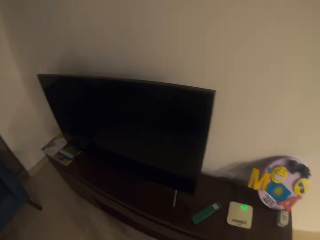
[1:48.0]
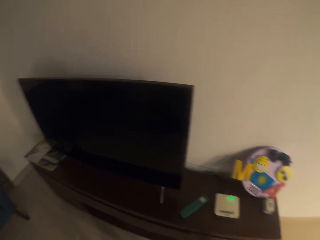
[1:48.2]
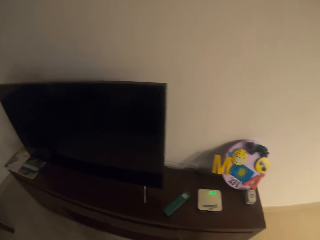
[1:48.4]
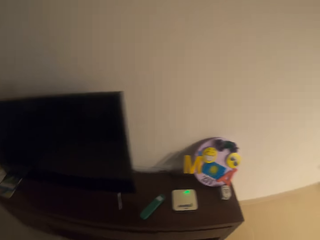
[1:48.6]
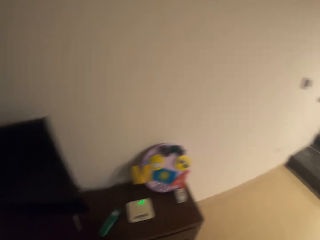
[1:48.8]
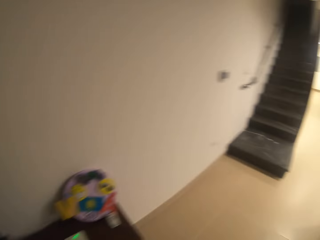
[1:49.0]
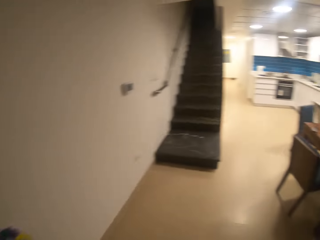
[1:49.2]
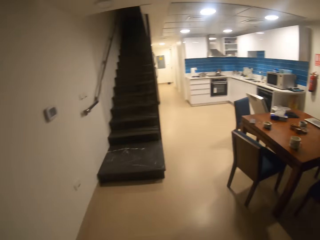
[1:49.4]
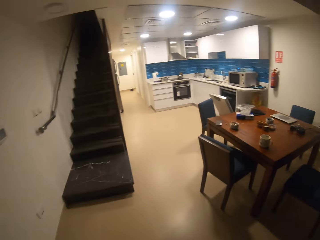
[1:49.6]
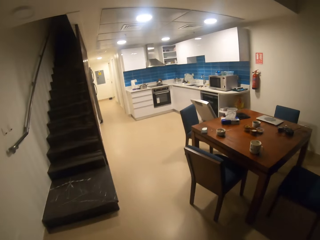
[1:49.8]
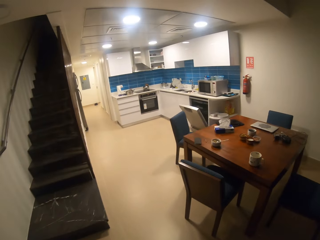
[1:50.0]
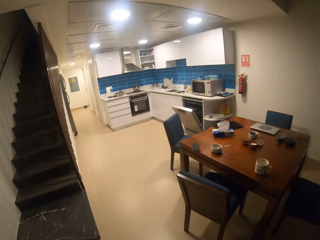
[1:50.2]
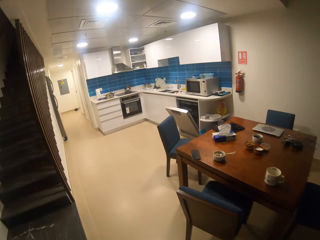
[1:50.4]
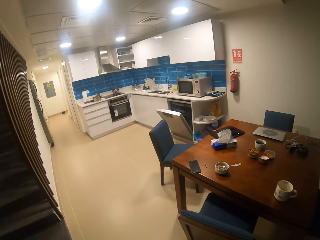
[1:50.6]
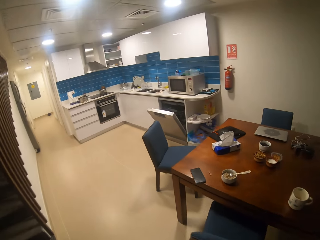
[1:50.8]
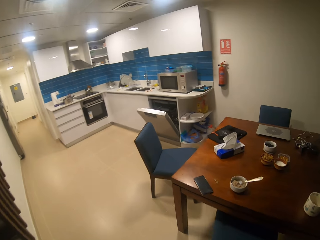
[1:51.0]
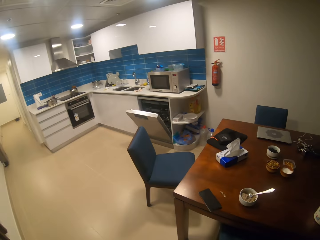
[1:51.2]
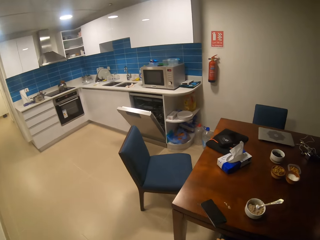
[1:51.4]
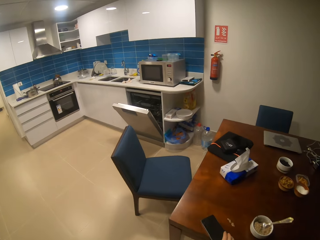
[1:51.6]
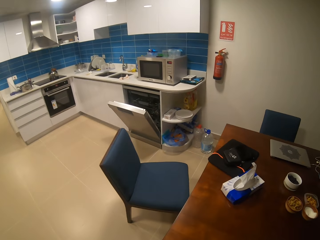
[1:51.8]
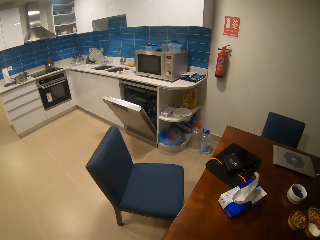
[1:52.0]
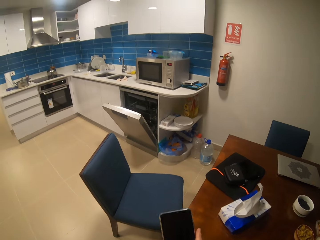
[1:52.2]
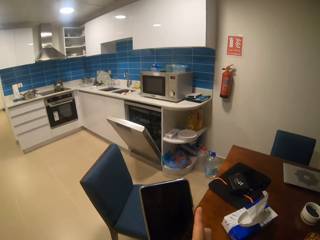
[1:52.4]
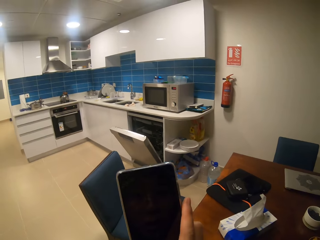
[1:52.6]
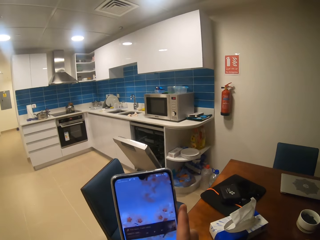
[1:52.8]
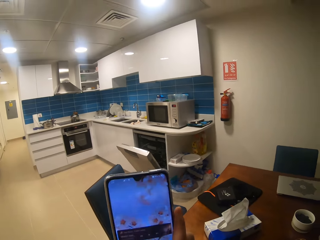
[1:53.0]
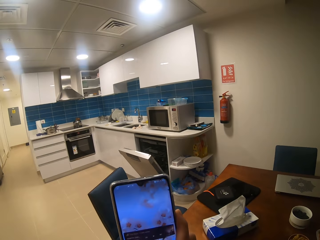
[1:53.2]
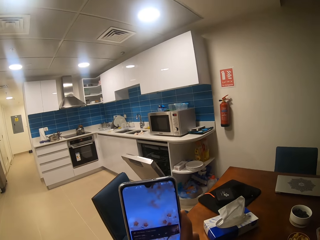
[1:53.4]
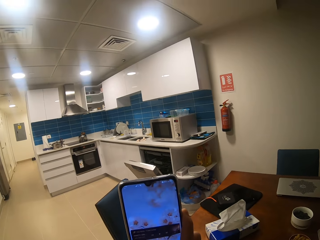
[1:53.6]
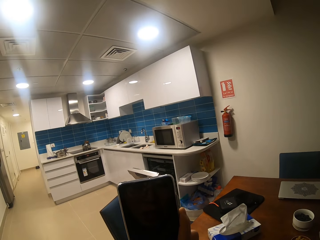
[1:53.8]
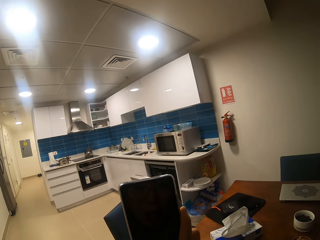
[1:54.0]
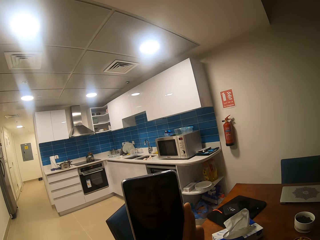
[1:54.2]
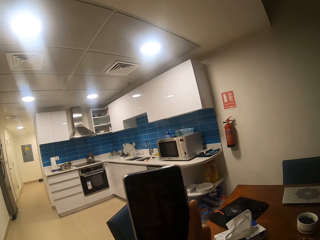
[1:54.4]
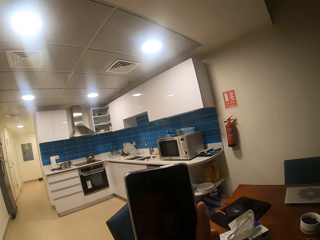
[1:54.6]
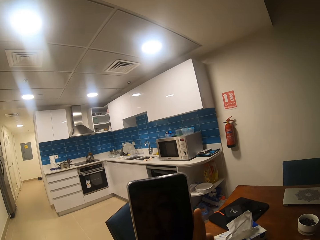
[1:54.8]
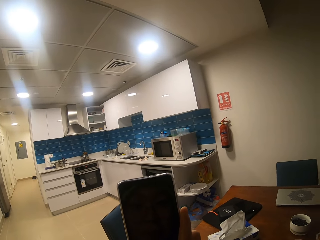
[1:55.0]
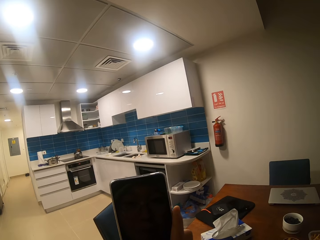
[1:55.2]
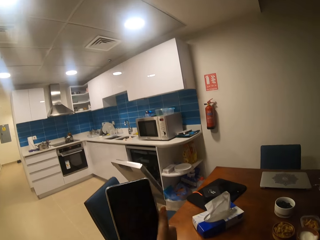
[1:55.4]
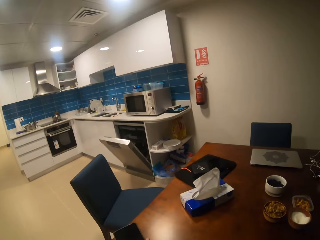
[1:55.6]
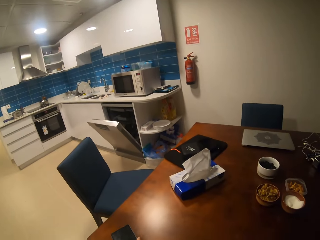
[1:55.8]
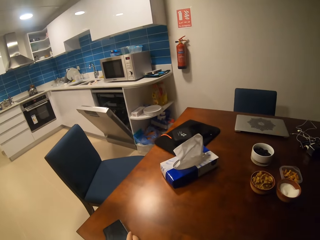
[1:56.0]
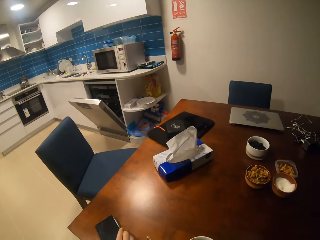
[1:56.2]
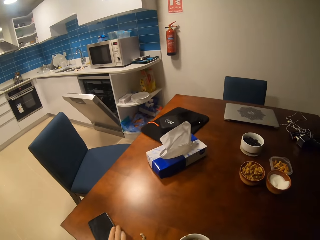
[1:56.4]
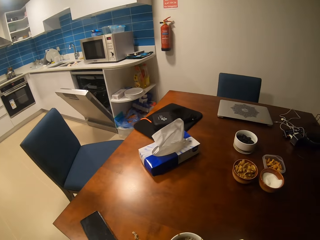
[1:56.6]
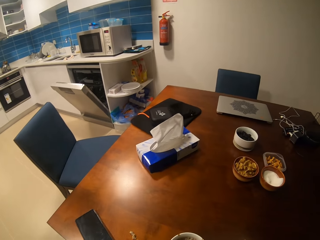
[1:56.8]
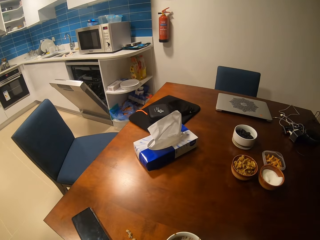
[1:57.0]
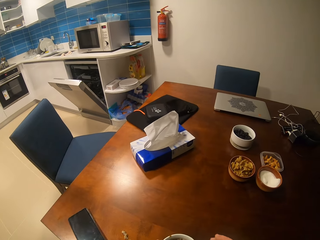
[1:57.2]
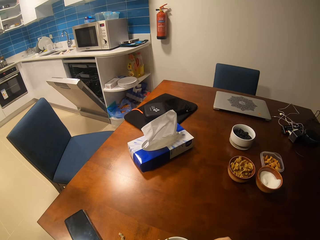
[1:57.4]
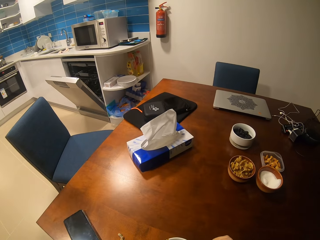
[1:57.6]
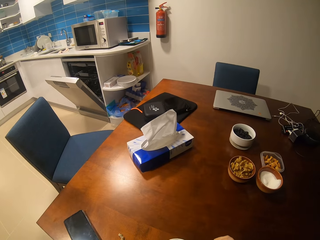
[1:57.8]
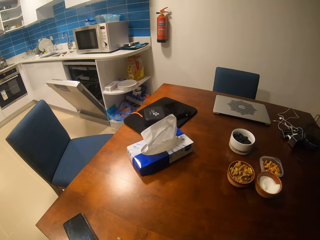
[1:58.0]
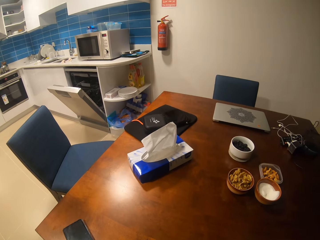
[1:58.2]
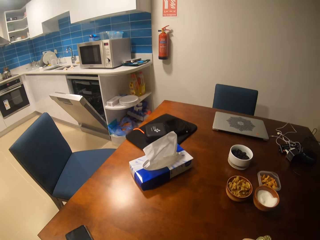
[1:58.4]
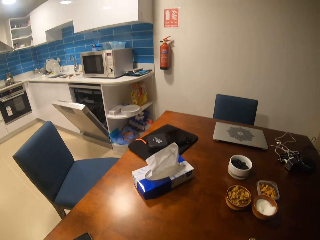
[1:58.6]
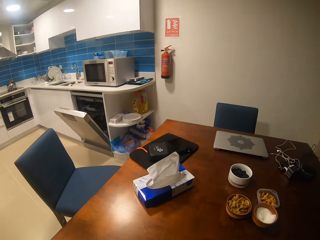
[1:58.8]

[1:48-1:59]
The camera wearer walks. She picks the phone from the table. She holds the phone on her hand. She puts the phone back to the table.

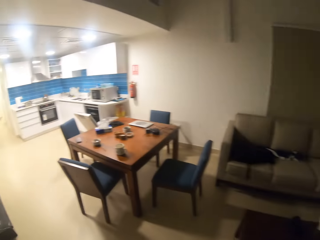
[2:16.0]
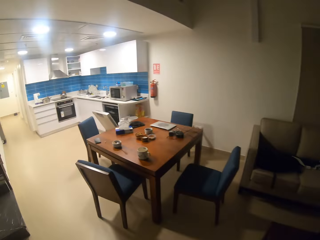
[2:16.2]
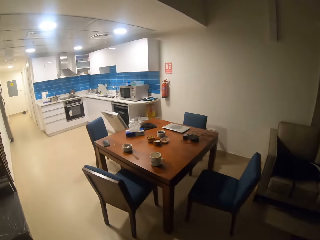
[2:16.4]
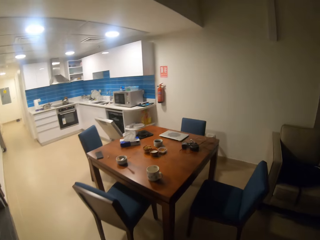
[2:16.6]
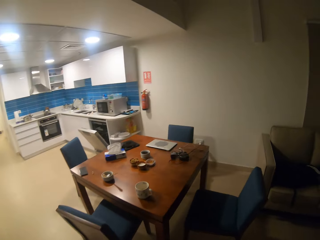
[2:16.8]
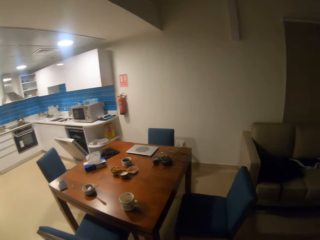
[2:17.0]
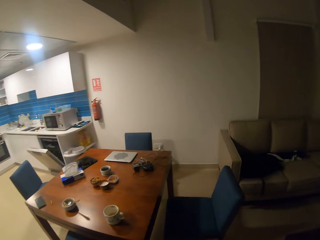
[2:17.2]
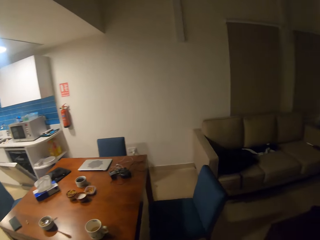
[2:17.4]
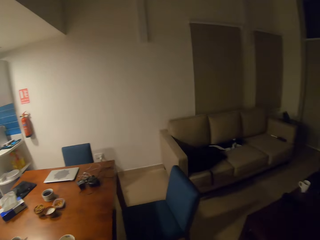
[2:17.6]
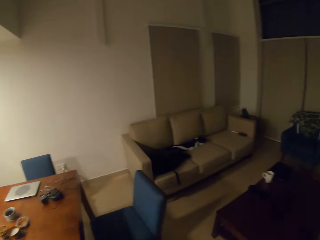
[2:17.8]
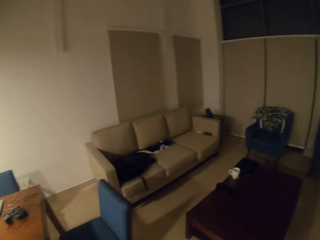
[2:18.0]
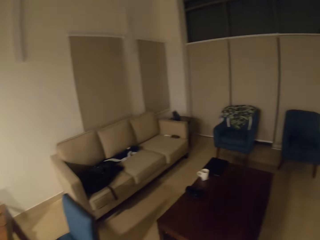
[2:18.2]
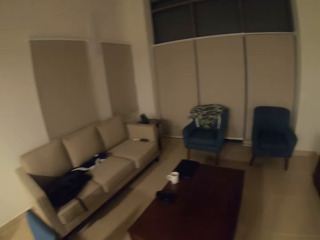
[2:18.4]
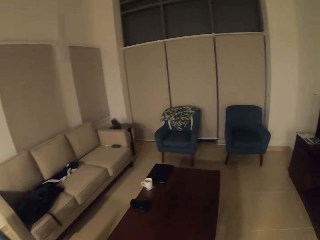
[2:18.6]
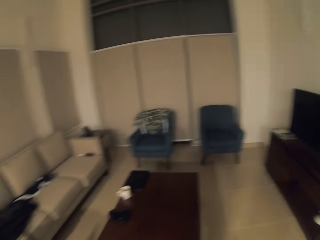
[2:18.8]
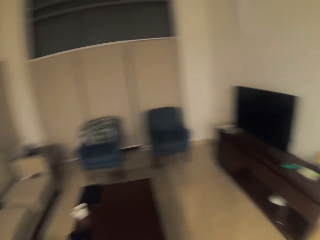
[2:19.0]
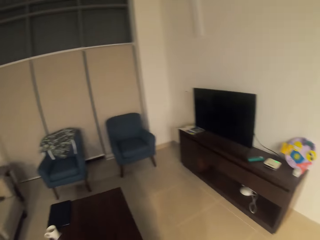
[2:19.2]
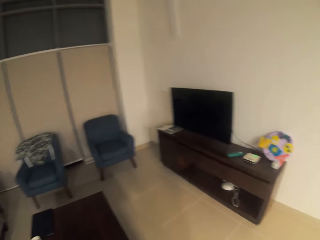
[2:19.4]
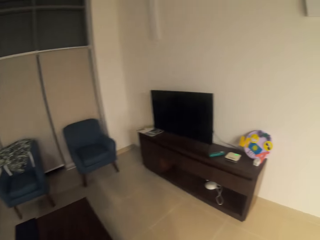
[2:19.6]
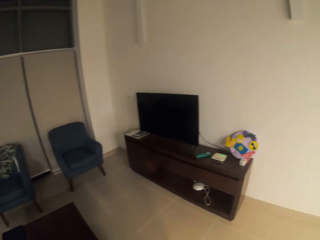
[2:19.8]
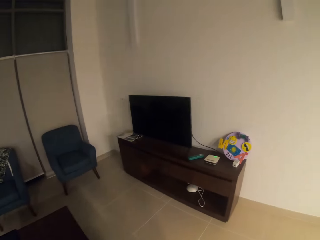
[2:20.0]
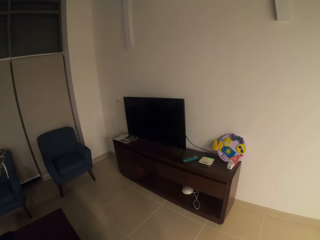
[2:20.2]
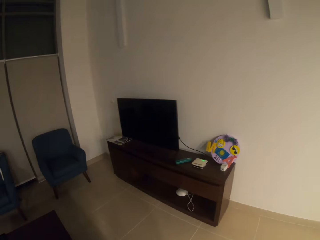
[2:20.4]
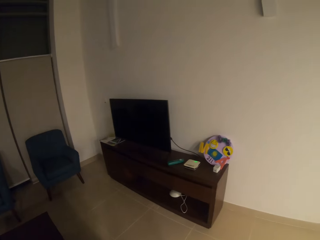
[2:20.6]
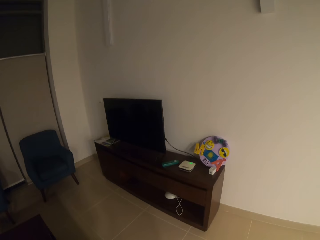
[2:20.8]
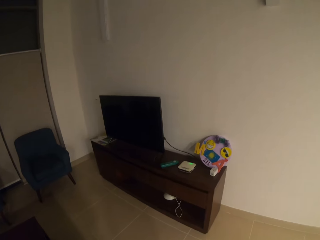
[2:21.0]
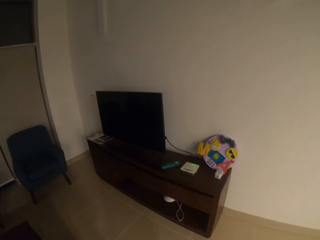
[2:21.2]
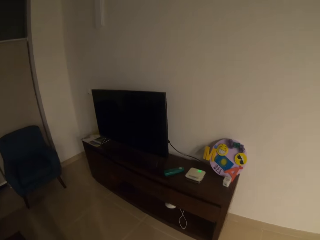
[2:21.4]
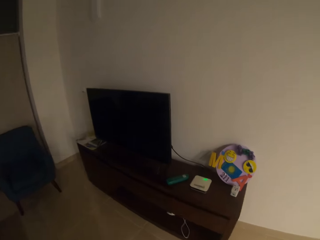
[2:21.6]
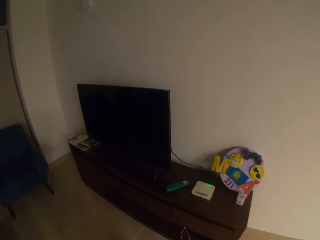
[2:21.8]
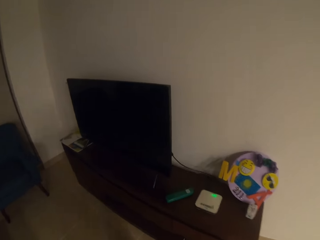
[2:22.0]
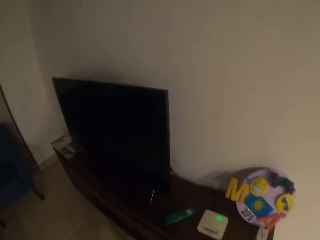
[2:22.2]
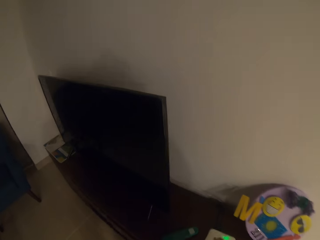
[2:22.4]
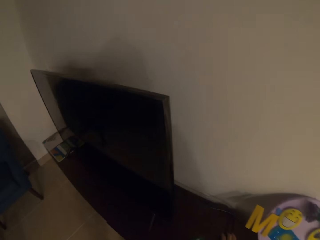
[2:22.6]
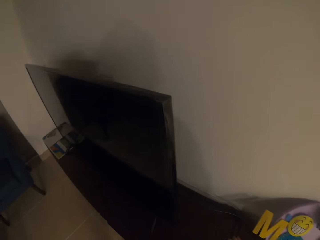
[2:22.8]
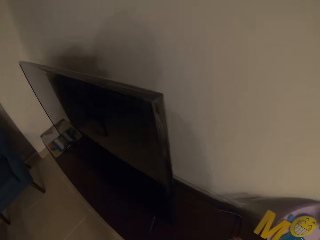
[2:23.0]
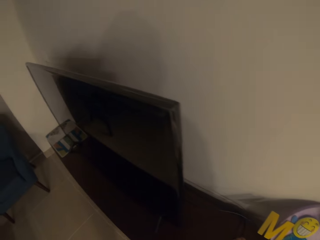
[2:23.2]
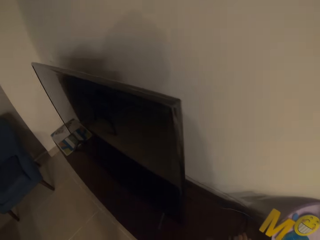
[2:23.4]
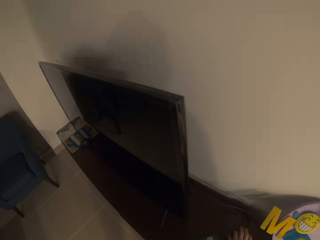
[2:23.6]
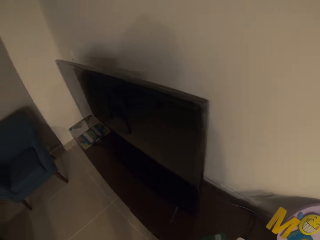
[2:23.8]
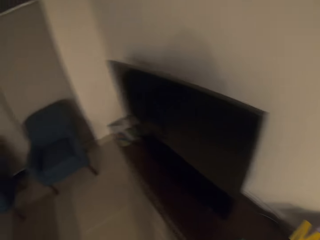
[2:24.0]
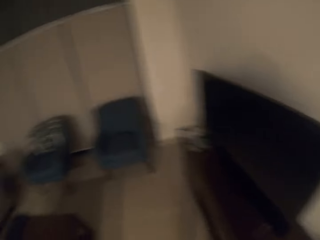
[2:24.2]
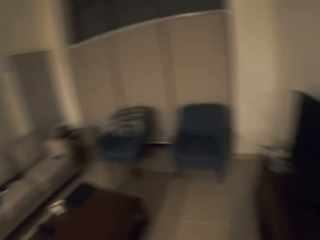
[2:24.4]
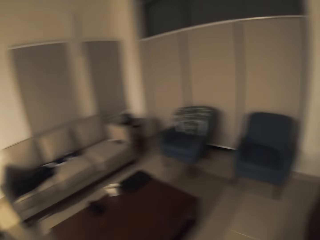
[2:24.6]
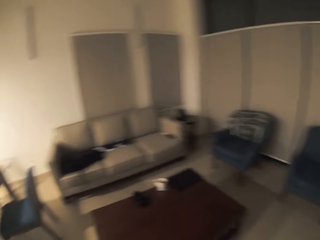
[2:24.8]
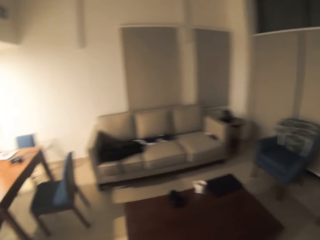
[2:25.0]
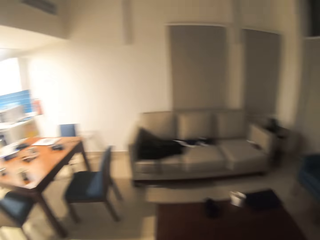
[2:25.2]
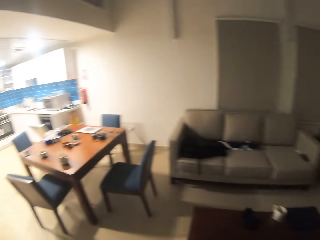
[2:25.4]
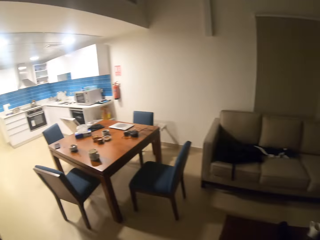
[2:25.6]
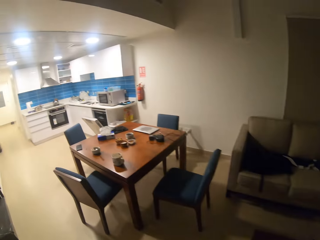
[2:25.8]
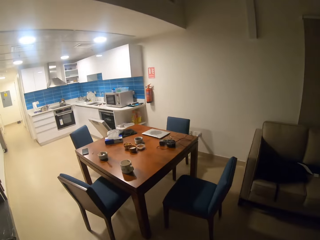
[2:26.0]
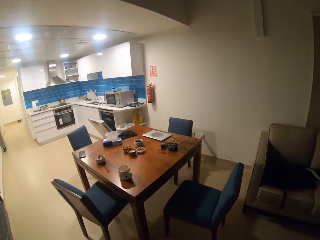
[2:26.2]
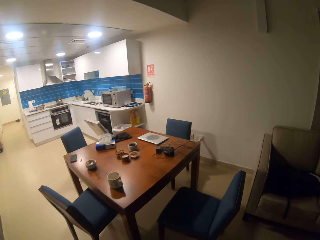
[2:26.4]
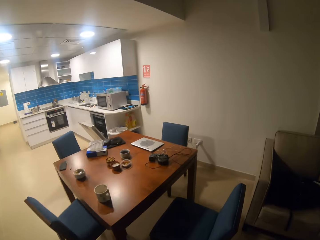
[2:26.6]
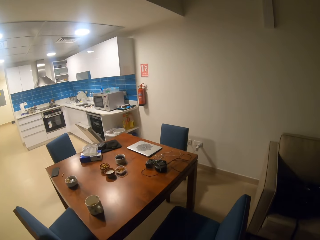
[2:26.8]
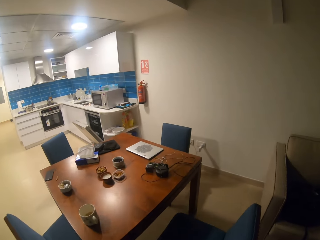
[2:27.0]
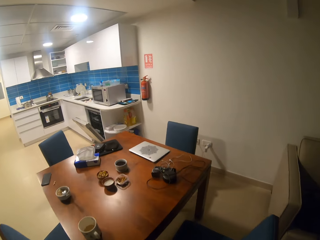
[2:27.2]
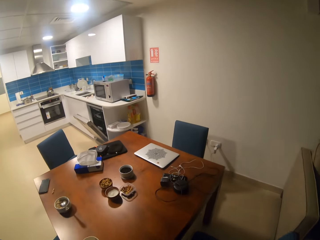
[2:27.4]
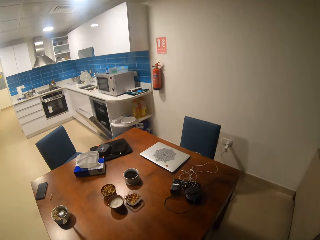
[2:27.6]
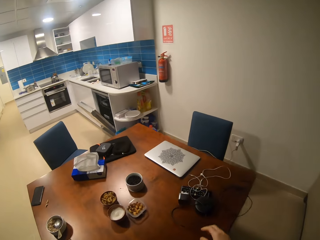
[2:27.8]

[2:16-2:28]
The camera wearer looks around the house.
